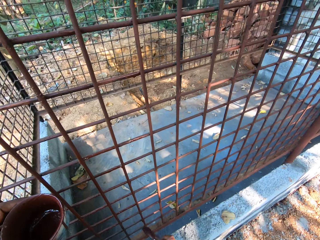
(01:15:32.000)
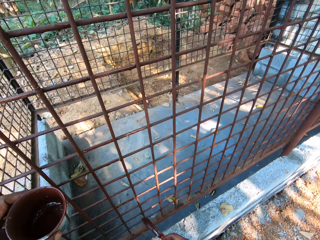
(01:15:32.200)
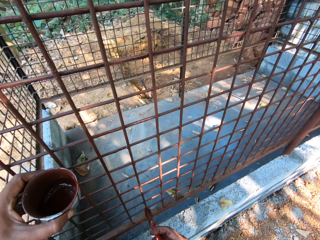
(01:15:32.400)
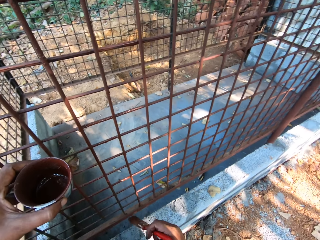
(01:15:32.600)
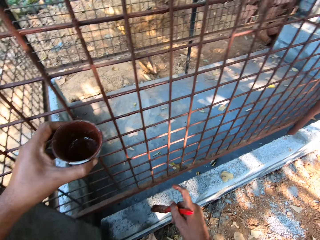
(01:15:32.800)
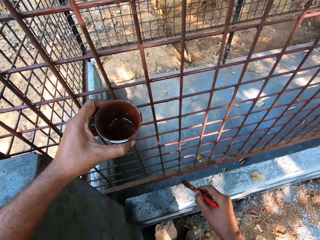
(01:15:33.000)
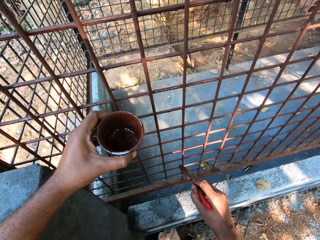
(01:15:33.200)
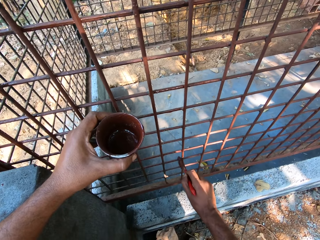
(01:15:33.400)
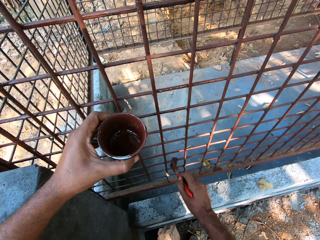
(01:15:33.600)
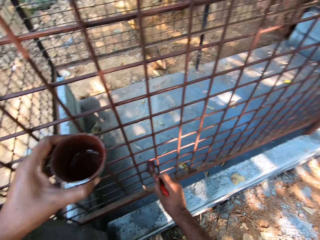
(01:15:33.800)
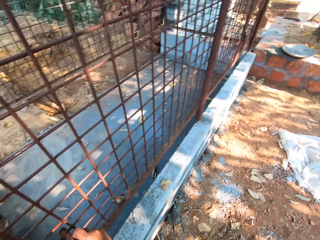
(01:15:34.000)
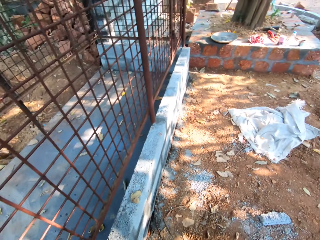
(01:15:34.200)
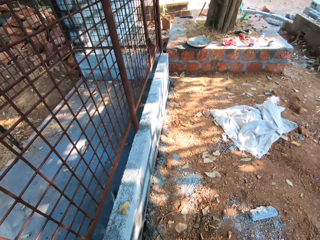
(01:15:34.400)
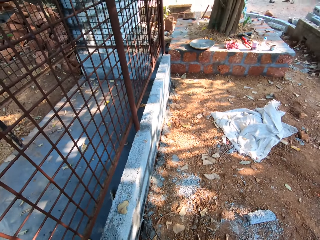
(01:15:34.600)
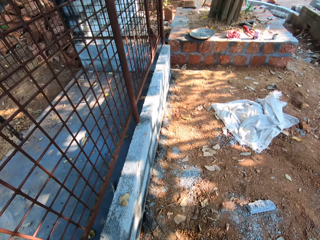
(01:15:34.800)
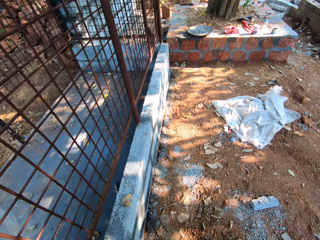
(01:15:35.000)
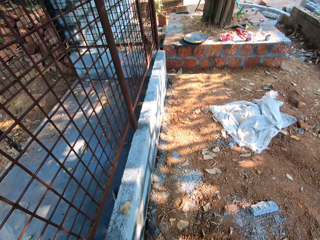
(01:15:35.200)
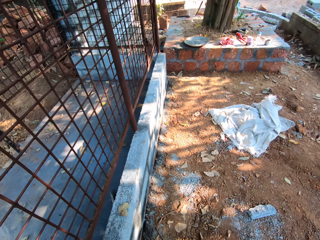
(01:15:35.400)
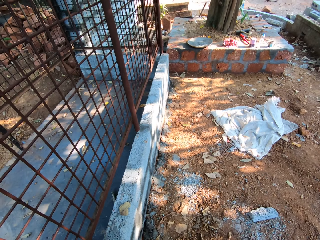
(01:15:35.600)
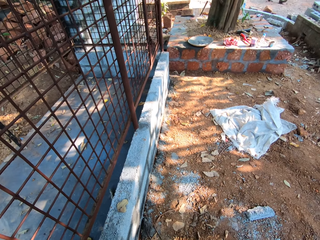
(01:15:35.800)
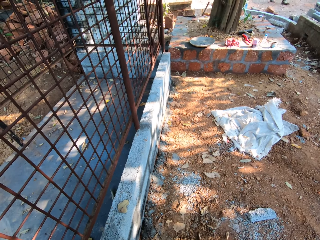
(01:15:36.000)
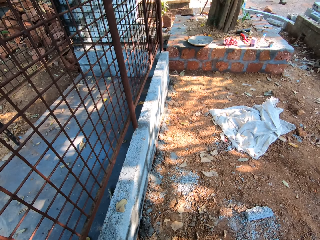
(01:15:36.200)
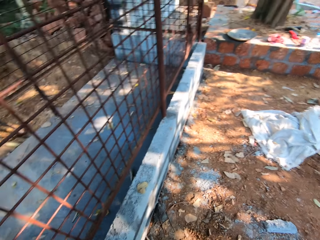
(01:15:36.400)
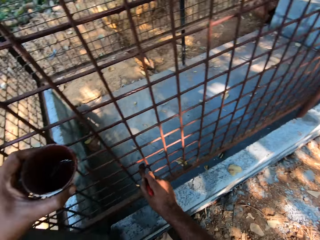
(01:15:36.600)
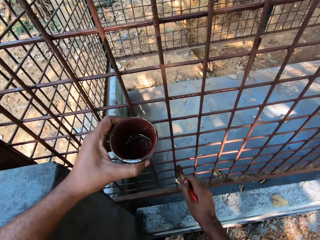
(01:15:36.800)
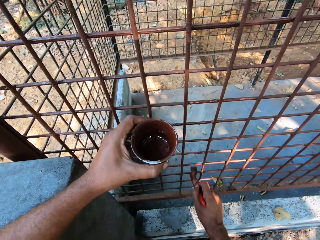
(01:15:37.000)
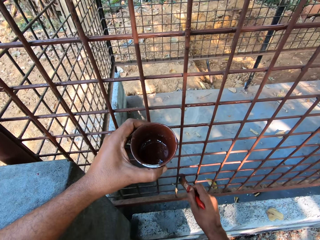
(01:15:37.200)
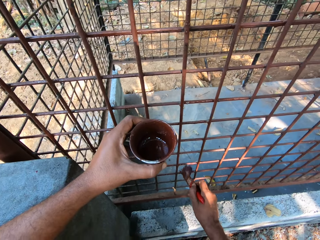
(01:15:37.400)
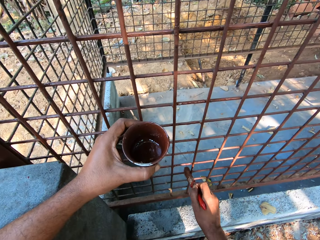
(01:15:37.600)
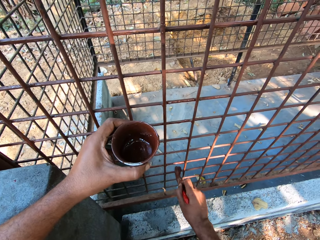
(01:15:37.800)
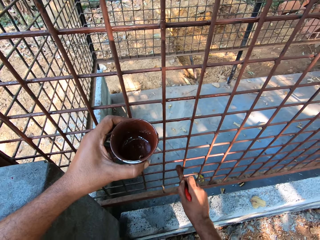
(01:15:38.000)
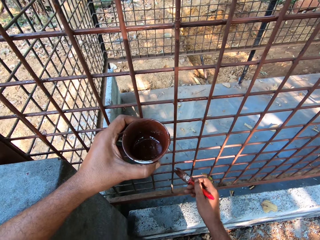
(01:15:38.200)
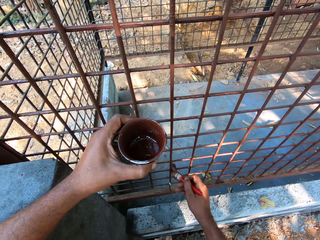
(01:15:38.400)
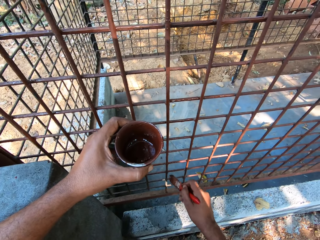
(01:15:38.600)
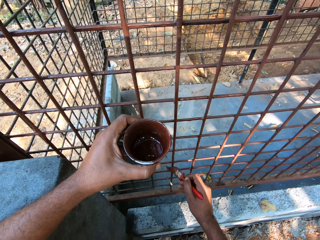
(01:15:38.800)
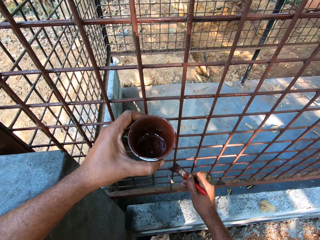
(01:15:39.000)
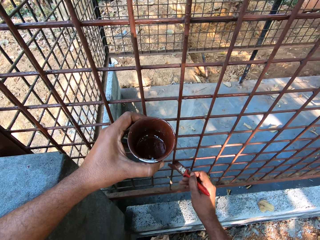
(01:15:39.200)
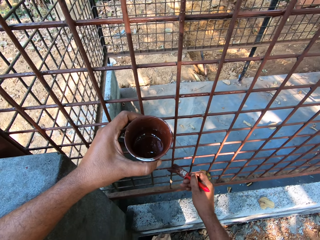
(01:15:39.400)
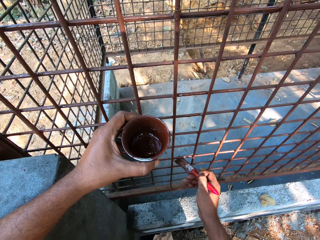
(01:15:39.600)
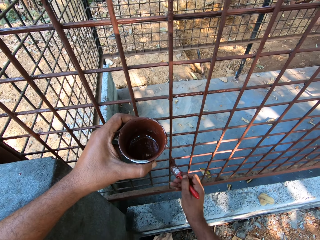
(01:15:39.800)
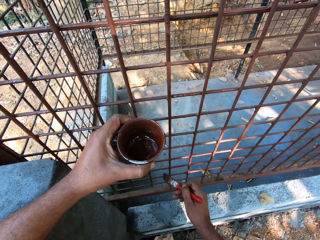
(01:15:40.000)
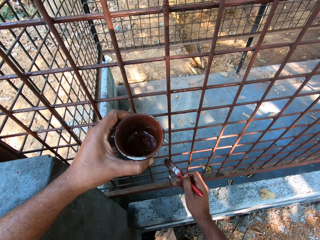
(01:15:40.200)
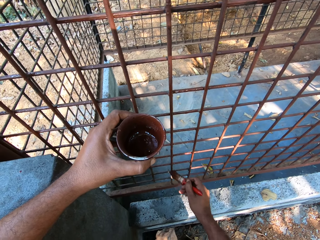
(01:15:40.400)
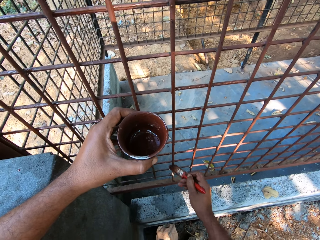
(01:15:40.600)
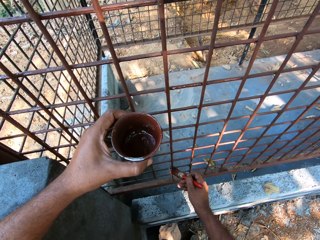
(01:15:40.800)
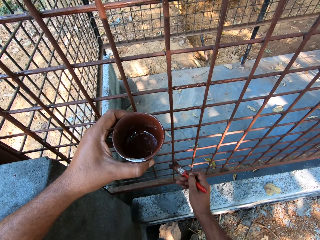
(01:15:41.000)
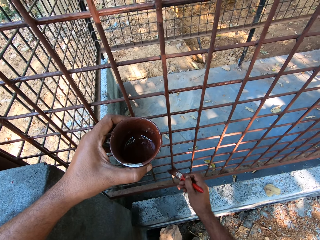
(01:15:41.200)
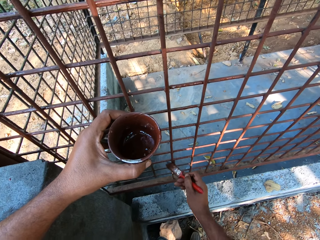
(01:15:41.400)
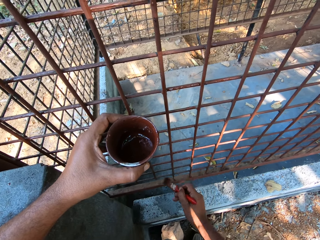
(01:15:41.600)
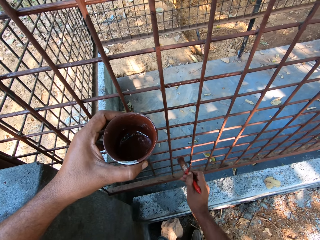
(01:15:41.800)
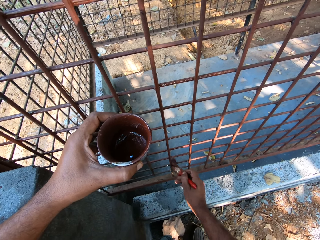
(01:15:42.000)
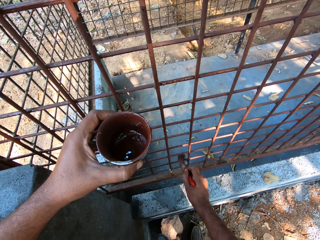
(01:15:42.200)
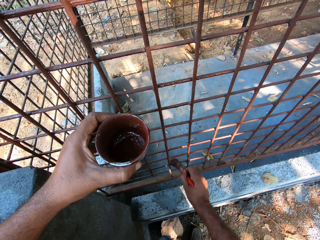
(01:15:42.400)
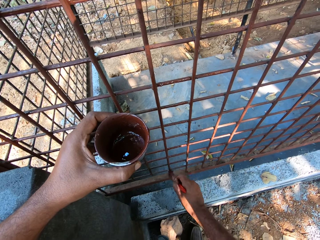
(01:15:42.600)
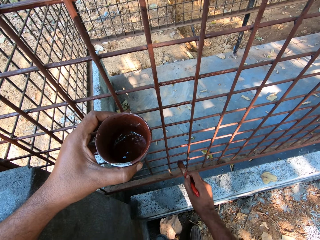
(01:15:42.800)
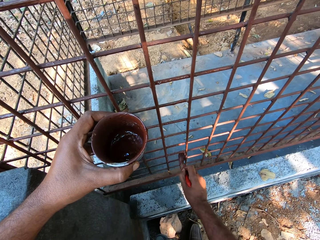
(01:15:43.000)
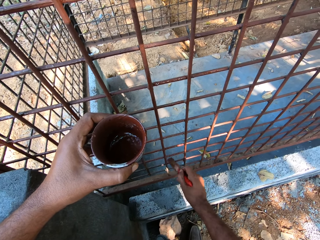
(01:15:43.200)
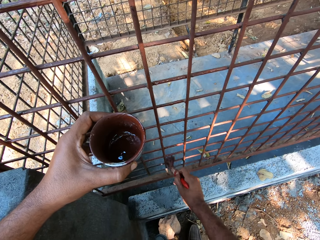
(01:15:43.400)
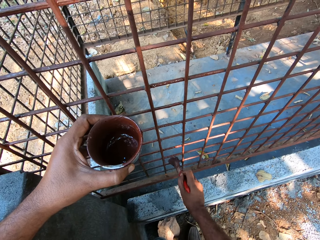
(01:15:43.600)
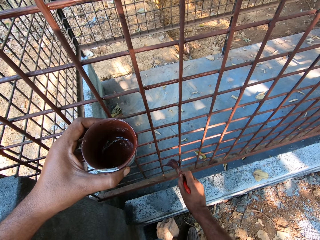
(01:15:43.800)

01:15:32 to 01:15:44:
The camera wearer looks around a construction site. They paint a wire mesh with a paint brush. They look around the construction site. They converse with a man. They paint the wire mesh with the paint brush.

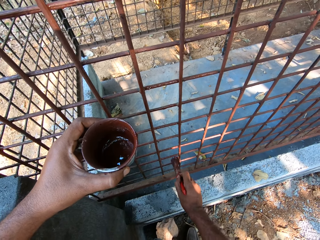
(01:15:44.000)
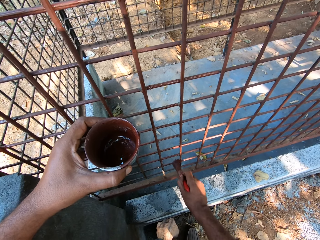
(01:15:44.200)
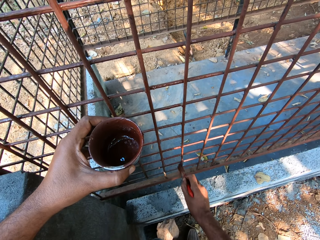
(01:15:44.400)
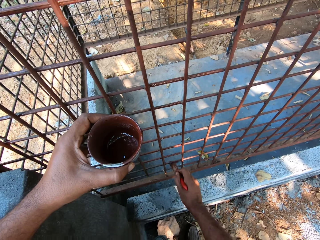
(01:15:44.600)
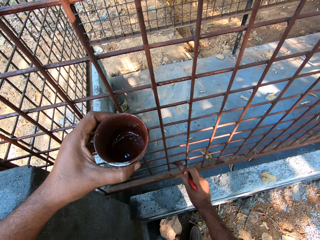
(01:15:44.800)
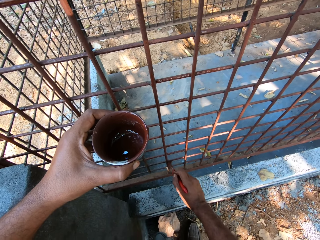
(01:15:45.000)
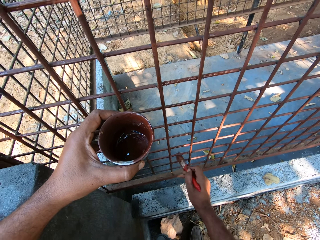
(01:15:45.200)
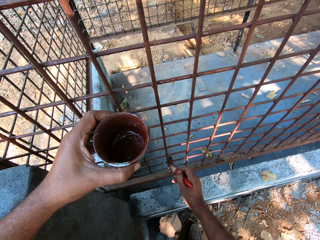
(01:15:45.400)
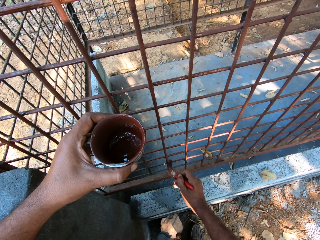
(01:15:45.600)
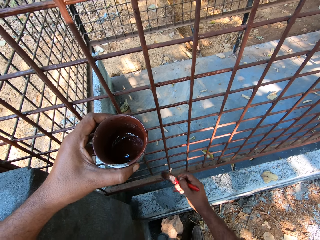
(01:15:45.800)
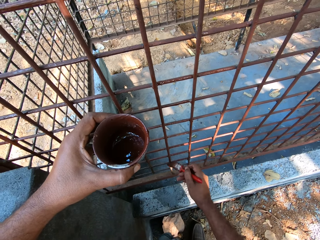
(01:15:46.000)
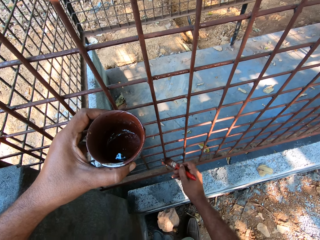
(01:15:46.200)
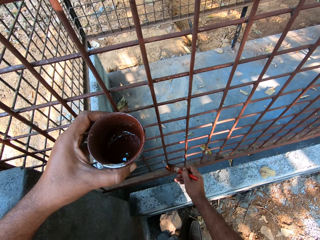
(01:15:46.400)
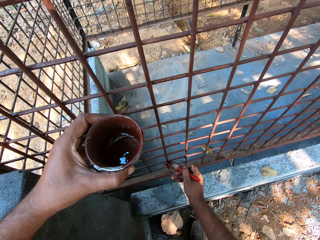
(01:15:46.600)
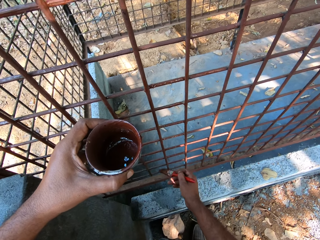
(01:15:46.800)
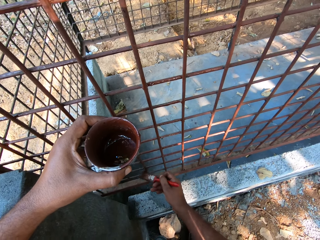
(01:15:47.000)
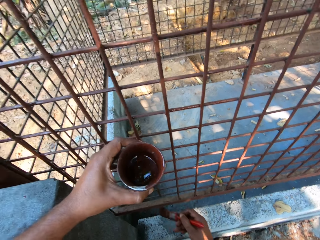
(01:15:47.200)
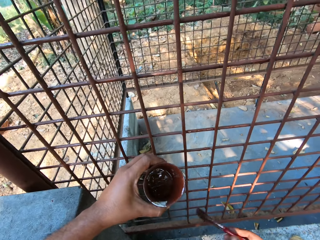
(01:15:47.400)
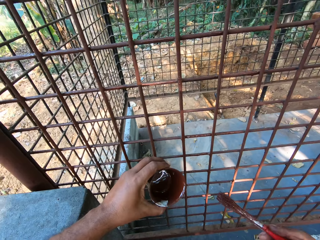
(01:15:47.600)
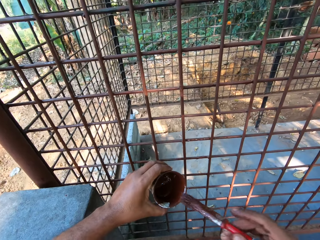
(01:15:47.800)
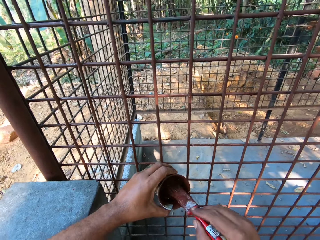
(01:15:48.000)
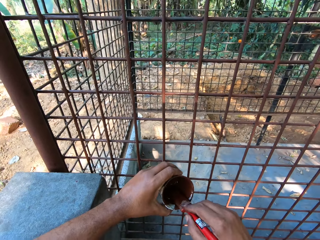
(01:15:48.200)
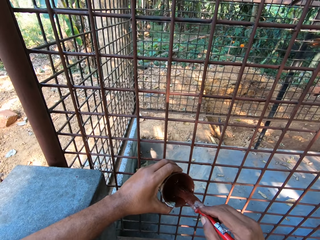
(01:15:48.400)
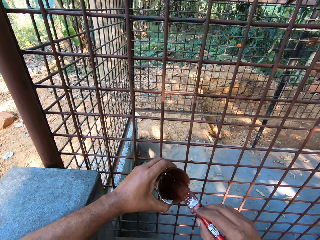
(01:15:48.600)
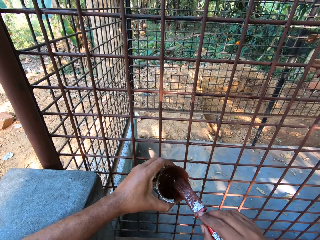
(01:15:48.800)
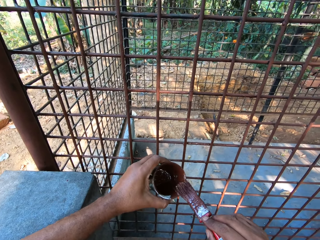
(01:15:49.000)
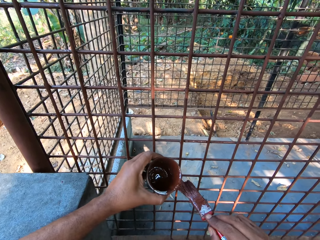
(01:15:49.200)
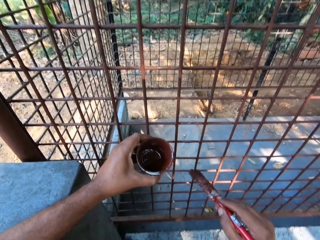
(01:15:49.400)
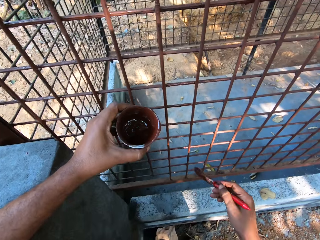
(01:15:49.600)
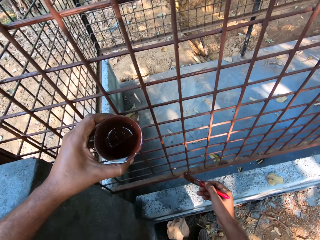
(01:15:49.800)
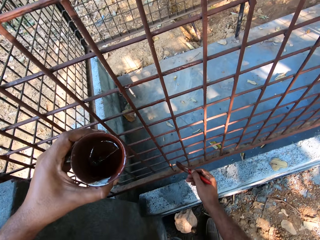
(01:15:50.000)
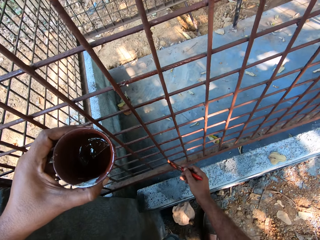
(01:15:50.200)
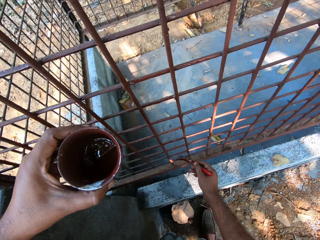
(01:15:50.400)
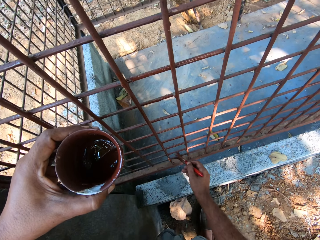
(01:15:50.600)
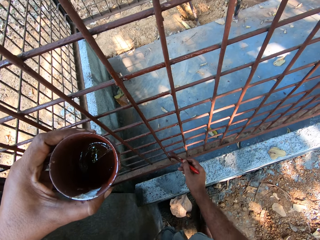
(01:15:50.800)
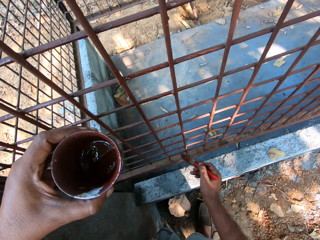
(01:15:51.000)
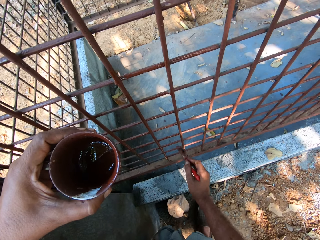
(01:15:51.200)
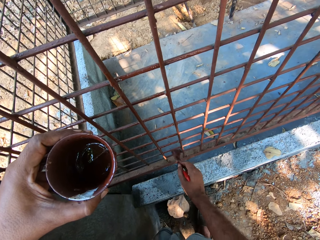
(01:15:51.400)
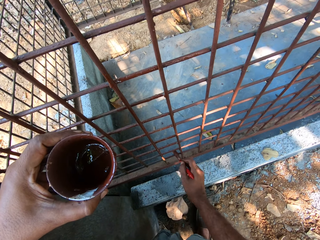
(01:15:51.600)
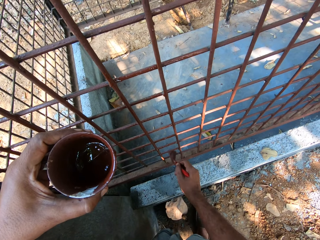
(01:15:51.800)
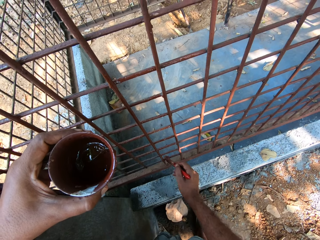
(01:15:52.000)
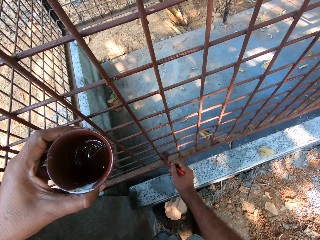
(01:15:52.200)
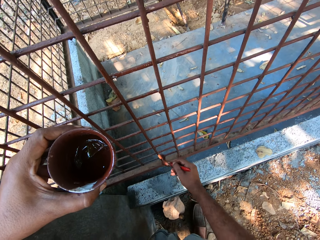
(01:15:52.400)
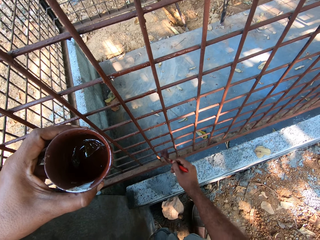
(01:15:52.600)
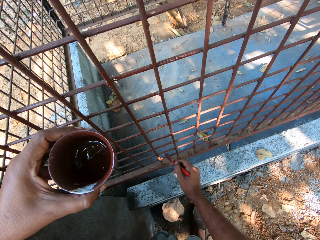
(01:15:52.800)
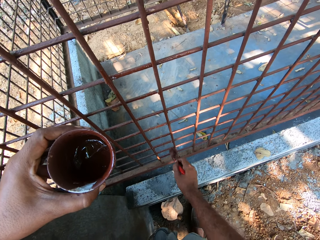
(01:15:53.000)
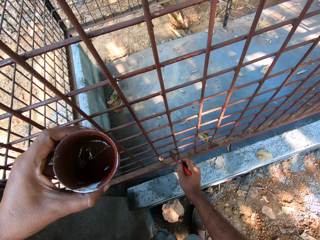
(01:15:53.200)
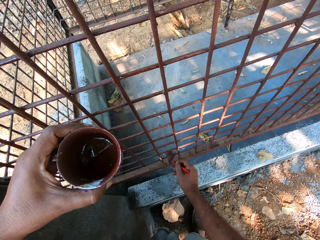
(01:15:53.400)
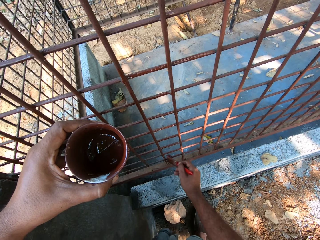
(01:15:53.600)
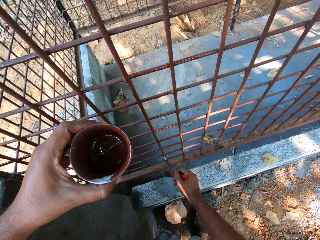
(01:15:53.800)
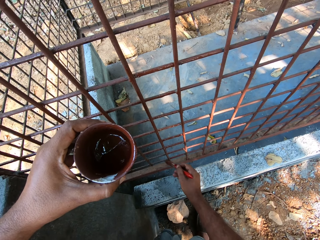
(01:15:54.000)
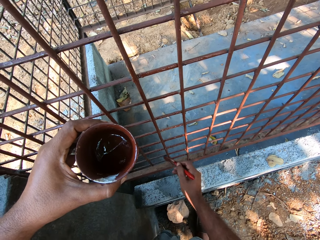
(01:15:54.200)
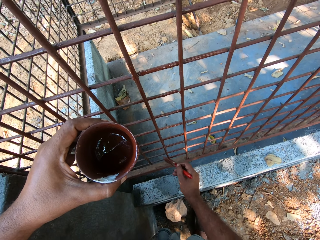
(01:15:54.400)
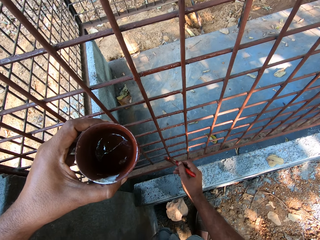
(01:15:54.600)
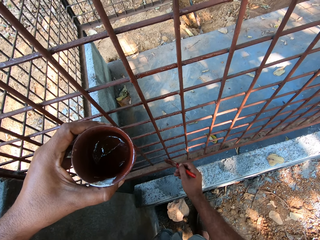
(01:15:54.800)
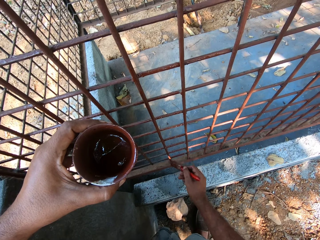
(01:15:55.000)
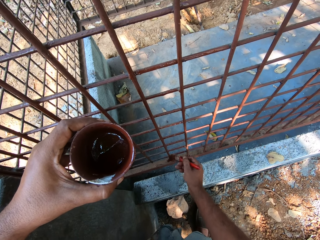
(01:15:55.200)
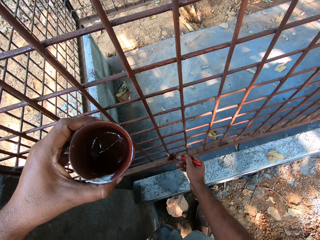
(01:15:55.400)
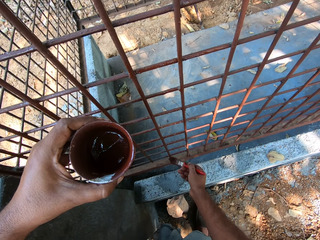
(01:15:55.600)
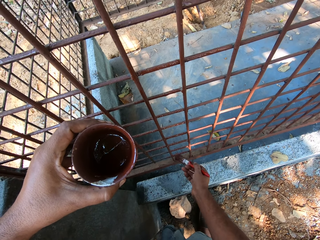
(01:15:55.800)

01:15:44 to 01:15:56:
The camera wearer dips the paintbrush into the can or tin in his left hand with his right hand. He wipes the paintbrush on the tin. A man converses with another man. The camera wearer paints the cage with the paintbrush in his right hand.
